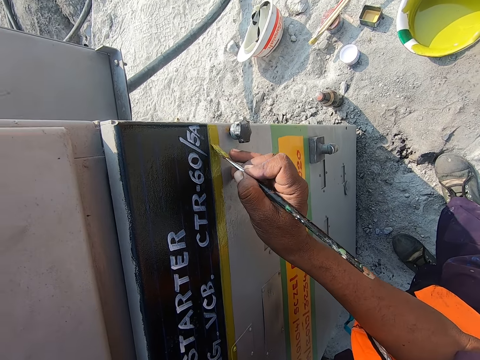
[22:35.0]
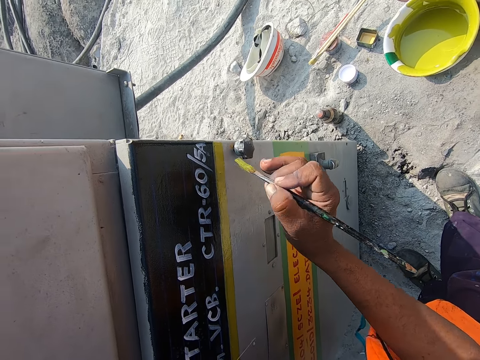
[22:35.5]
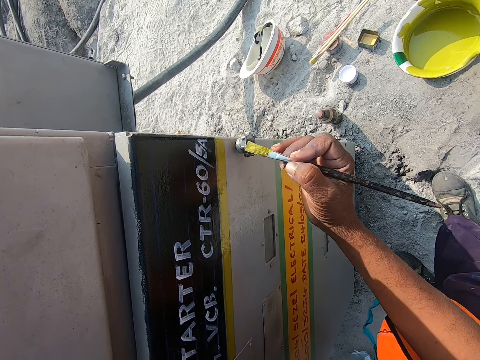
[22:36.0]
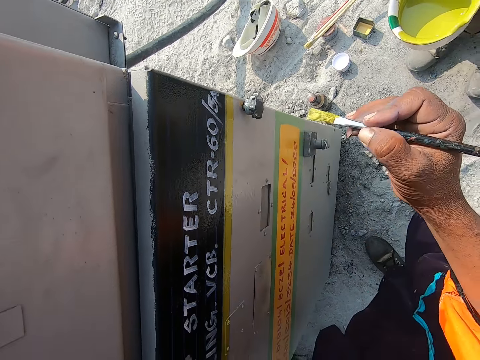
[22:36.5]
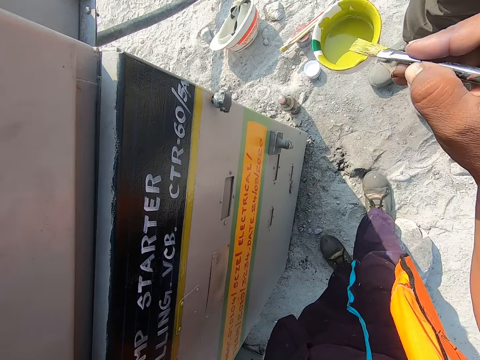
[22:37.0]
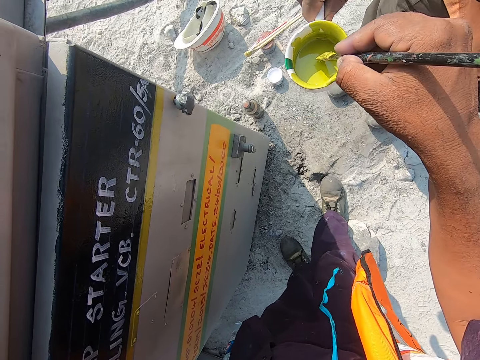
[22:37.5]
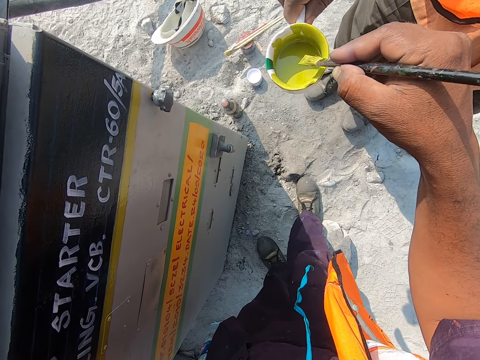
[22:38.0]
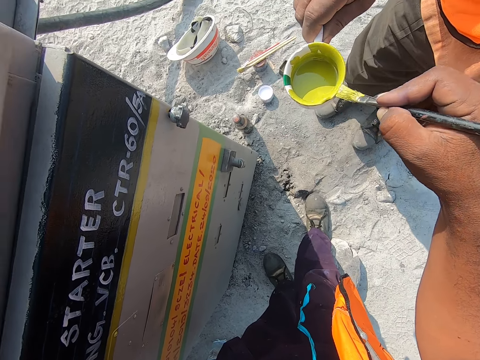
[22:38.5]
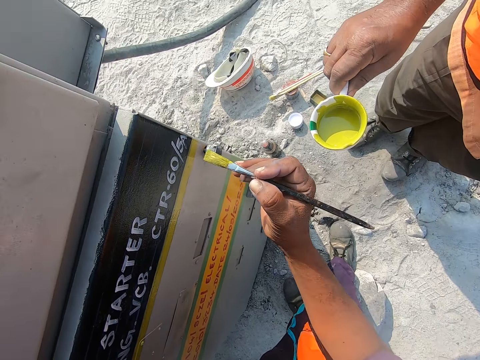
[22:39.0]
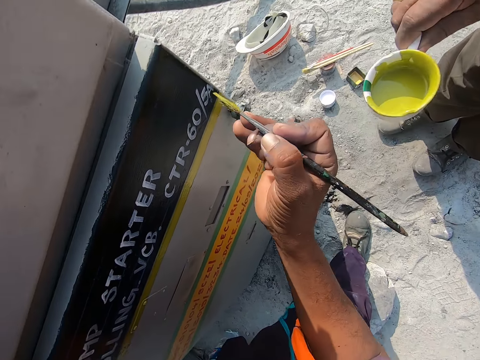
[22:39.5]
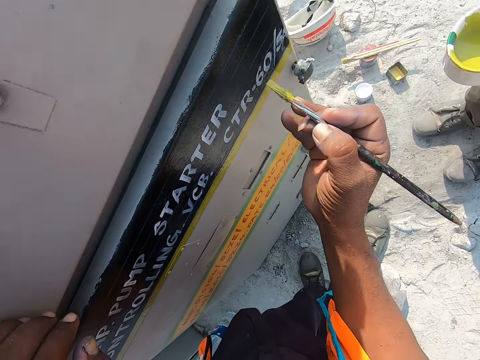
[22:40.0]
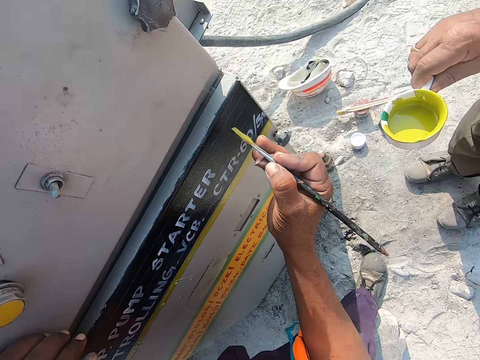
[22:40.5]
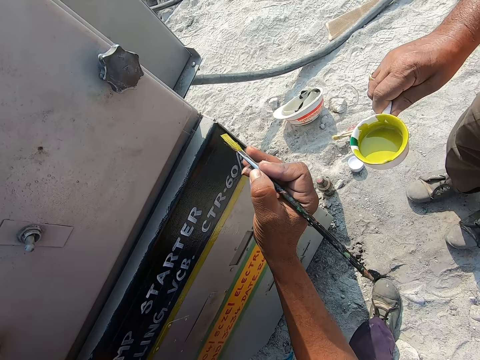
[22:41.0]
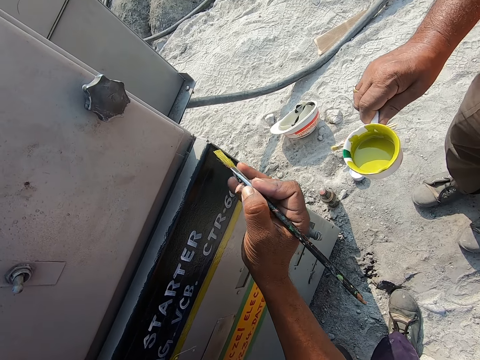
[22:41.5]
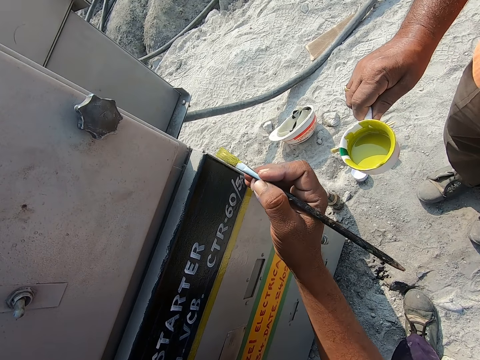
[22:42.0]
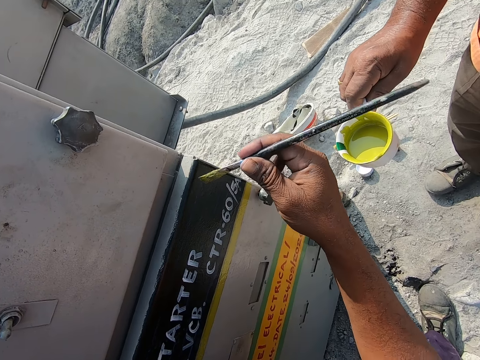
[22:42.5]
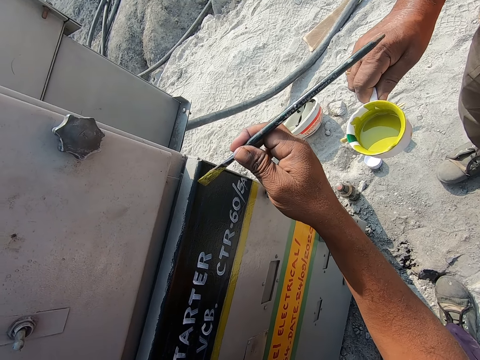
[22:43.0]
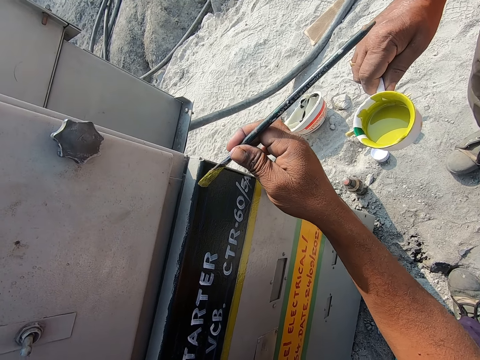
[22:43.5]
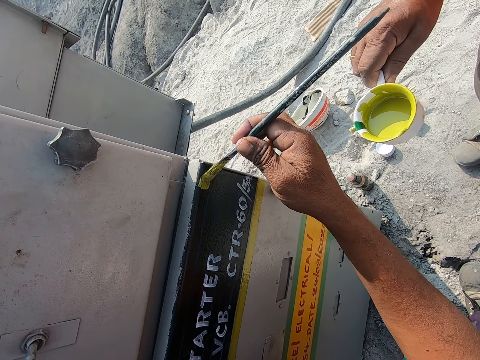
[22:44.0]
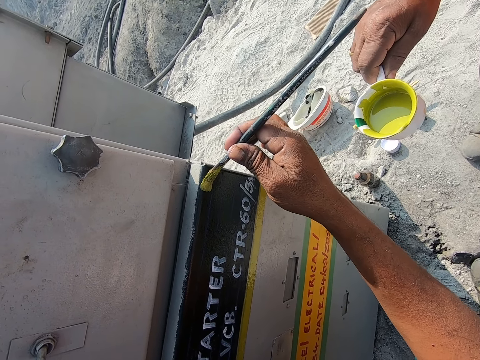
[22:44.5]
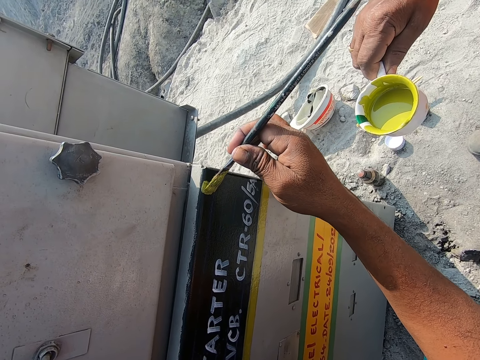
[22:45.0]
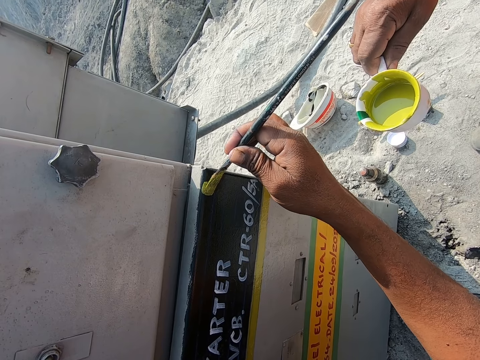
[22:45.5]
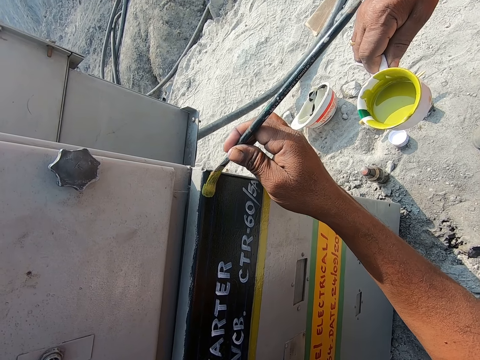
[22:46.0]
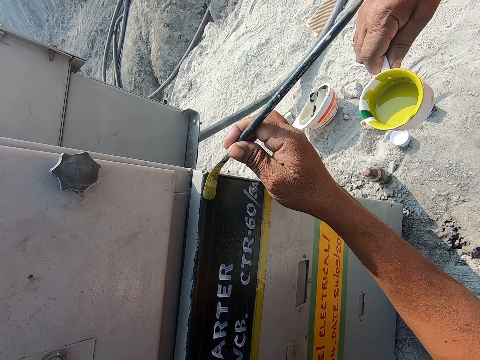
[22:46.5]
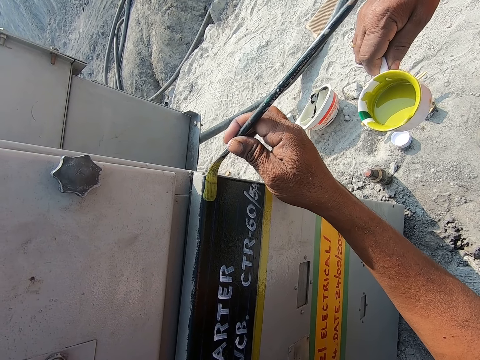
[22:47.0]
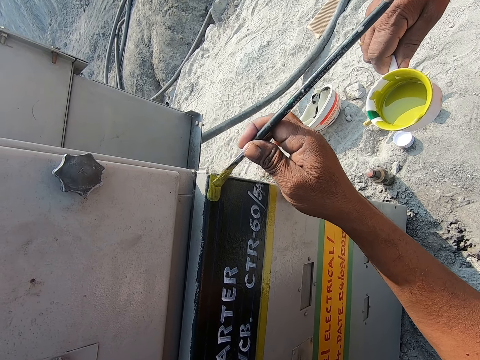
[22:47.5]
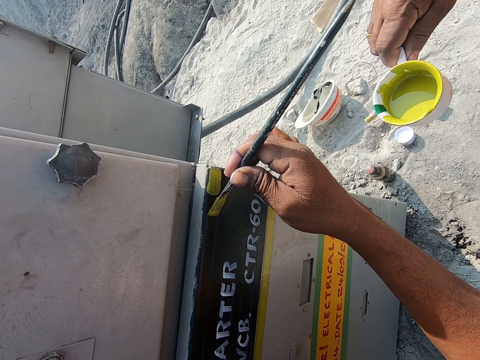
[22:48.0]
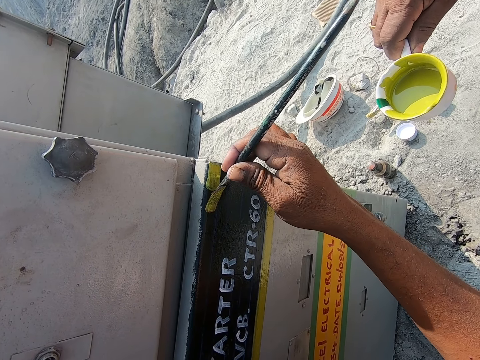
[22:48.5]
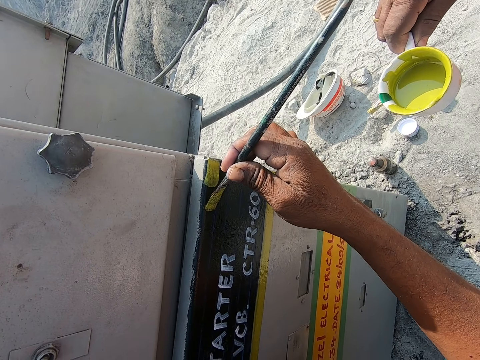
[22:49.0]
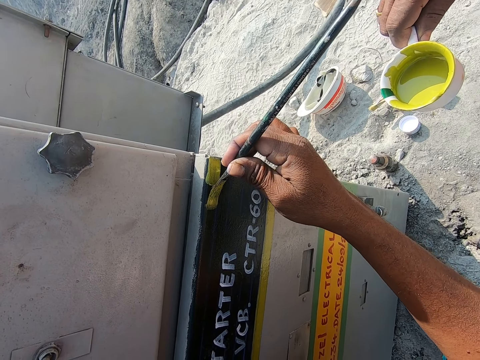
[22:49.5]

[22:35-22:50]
The camera wearer dips the paint brush in paint. They rub the paint brush on the edge of a cup. They paint the door with the paint brush. They paint a pump control panel.

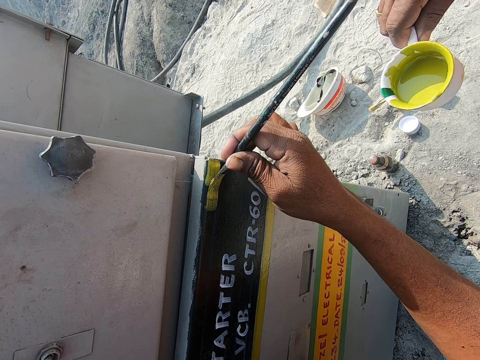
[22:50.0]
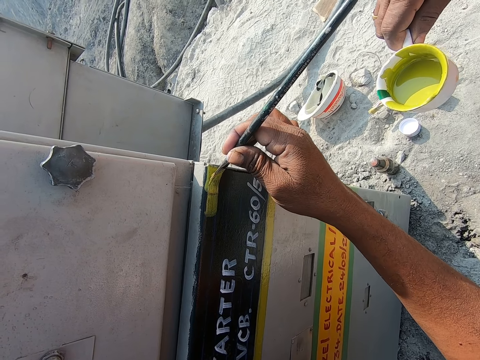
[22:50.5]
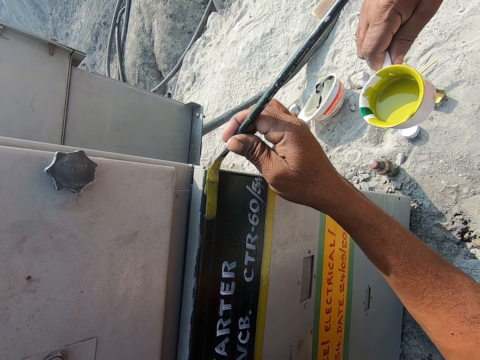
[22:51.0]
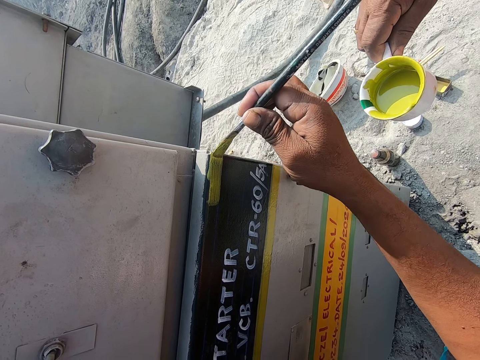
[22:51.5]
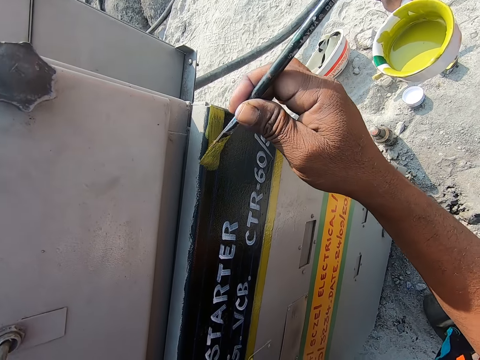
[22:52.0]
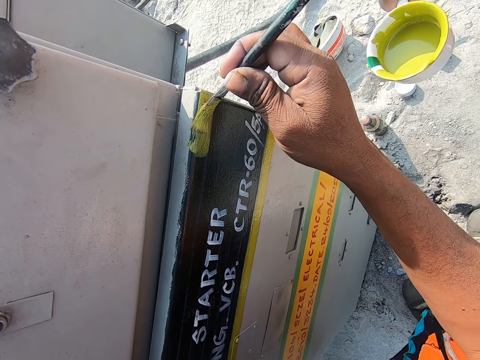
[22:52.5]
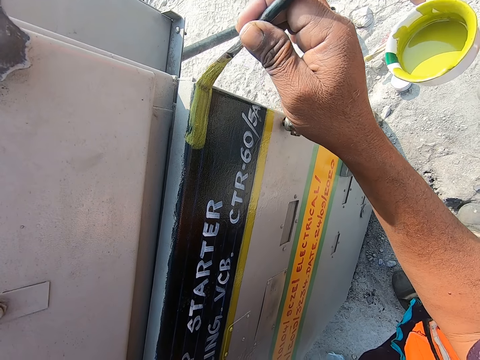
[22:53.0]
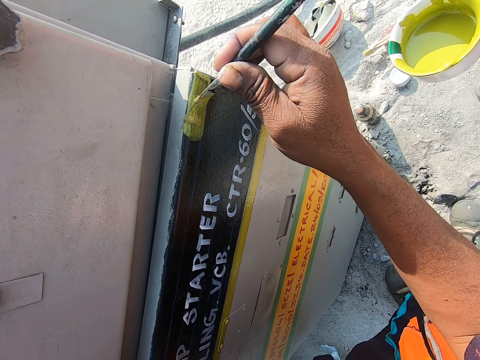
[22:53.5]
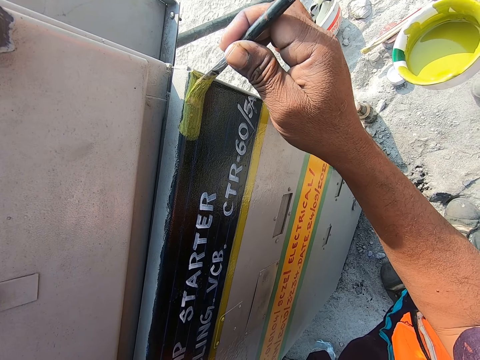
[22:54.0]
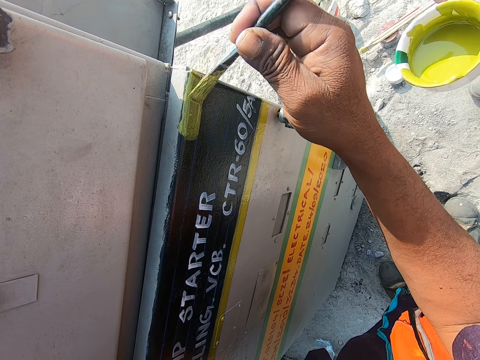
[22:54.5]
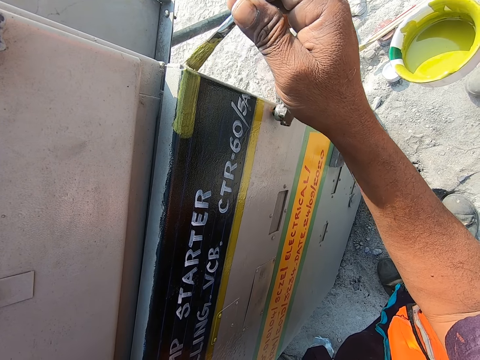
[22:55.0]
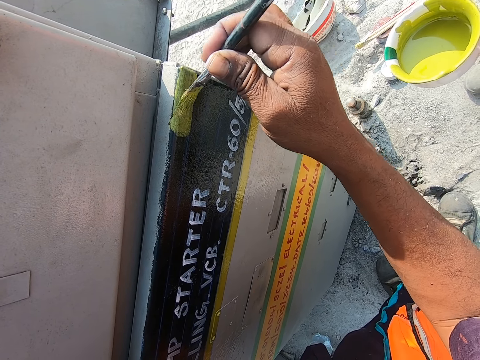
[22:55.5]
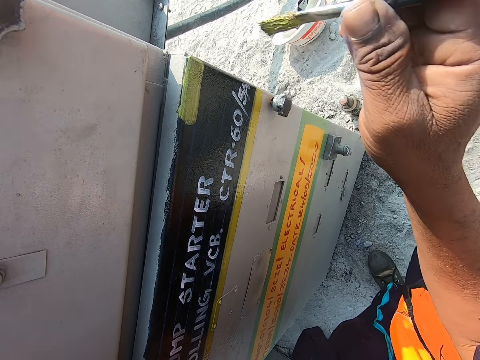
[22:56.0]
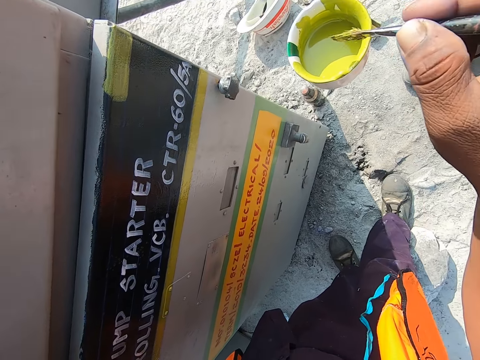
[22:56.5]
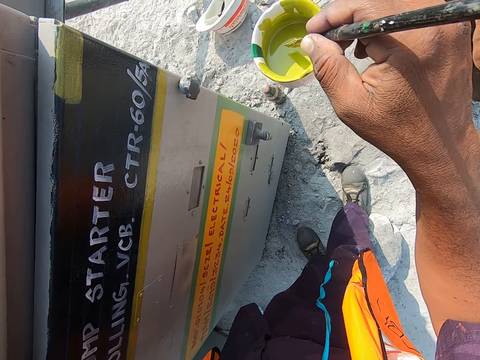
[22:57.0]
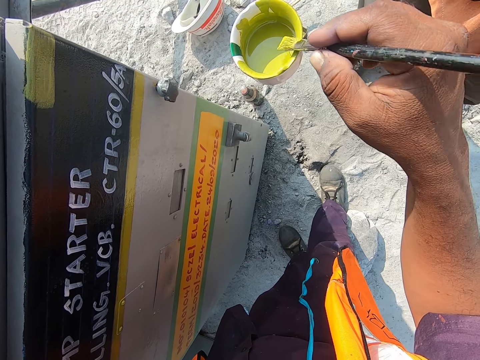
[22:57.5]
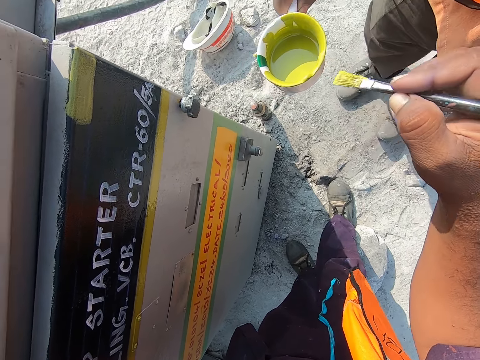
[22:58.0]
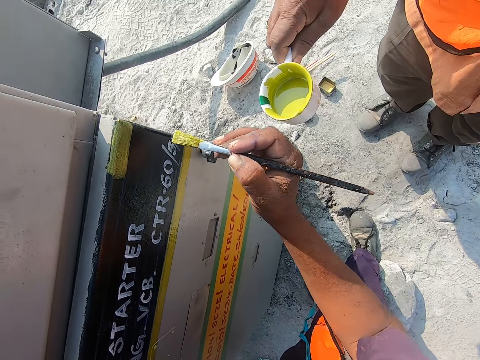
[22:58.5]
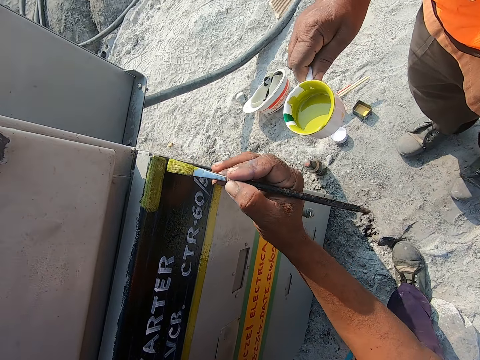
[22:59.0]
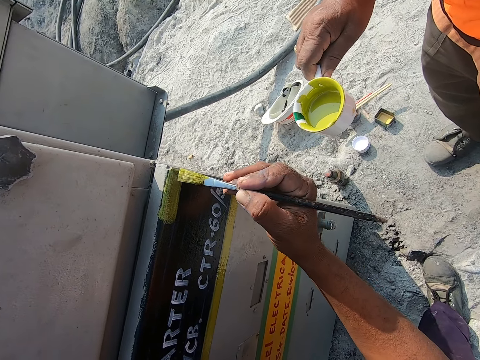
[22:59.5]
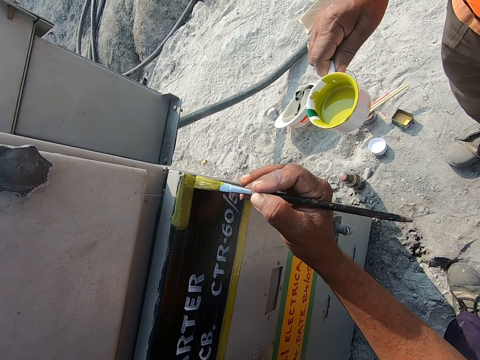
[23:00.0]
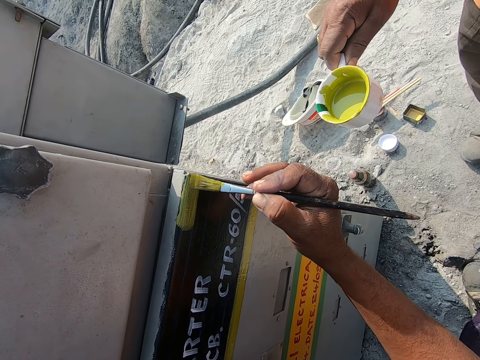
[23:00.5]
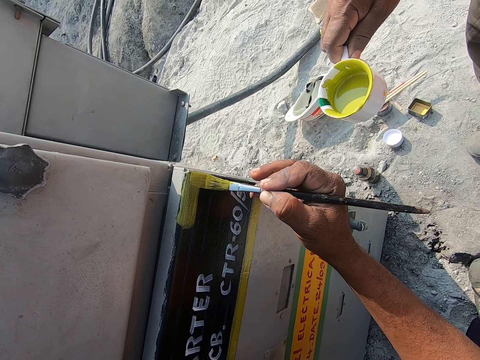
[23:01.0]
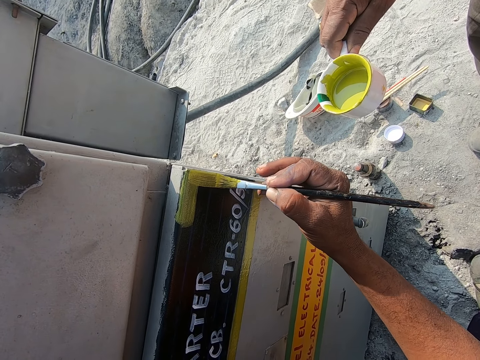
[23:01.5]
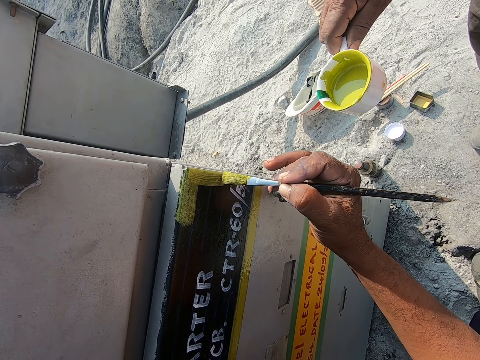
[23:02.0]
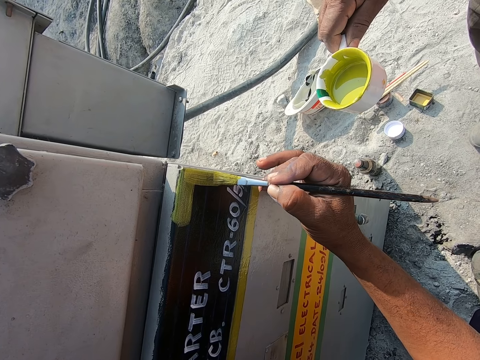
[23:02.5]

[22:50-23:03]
The camera wearer picks up the paint. They dip the paint brush in the paint. They remove the paint brush from the container. They paint the metal with the paint brush.
